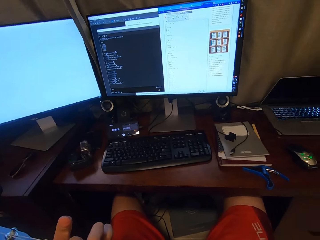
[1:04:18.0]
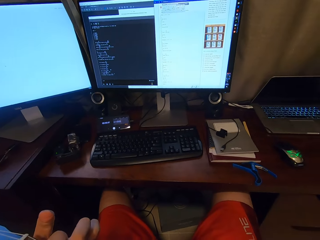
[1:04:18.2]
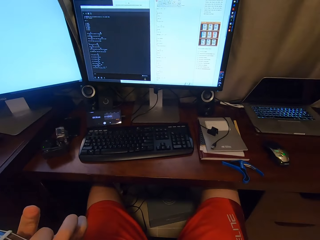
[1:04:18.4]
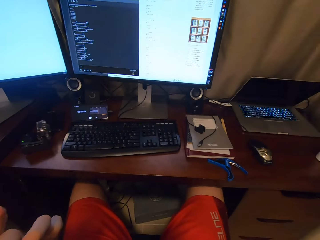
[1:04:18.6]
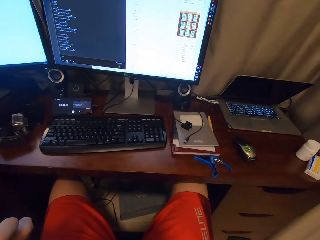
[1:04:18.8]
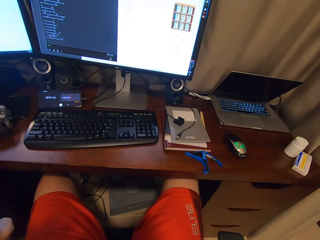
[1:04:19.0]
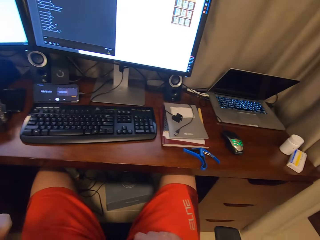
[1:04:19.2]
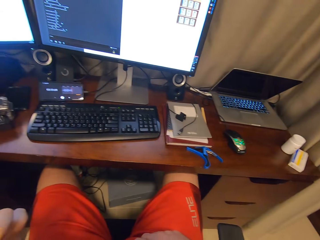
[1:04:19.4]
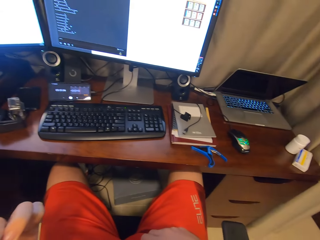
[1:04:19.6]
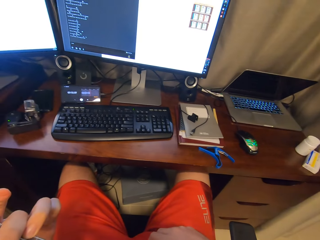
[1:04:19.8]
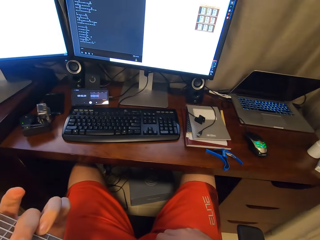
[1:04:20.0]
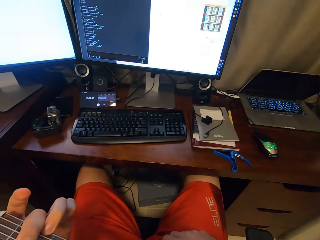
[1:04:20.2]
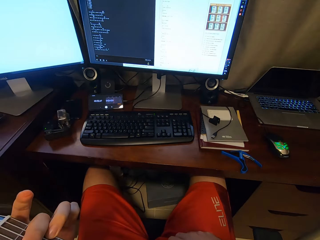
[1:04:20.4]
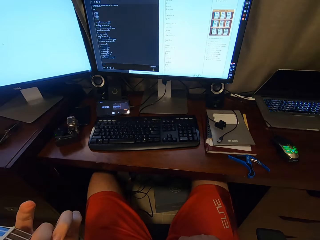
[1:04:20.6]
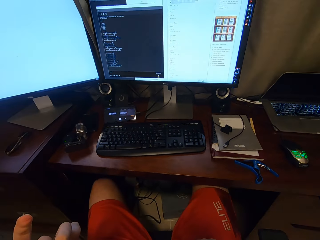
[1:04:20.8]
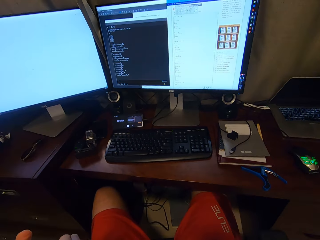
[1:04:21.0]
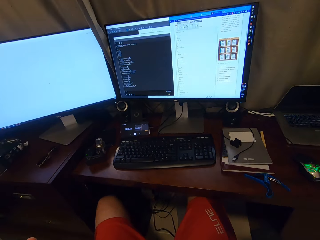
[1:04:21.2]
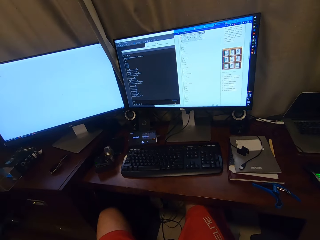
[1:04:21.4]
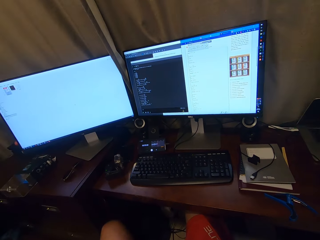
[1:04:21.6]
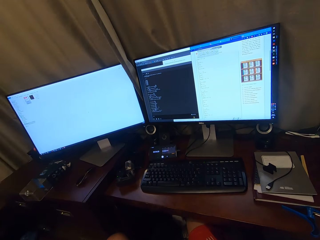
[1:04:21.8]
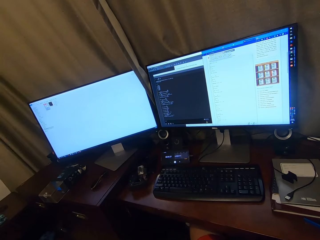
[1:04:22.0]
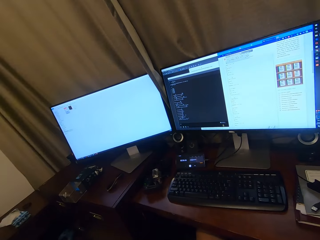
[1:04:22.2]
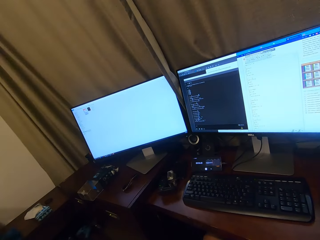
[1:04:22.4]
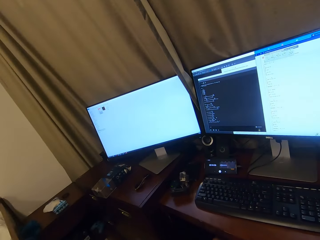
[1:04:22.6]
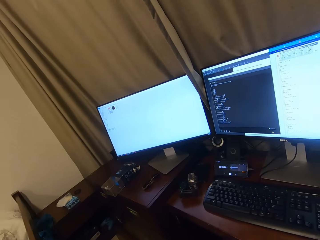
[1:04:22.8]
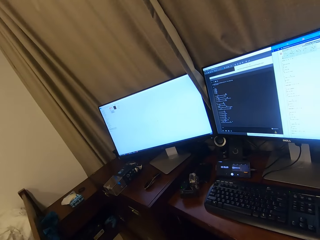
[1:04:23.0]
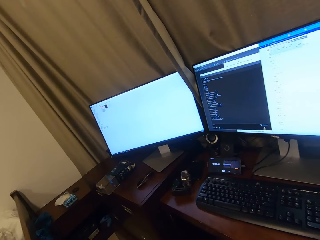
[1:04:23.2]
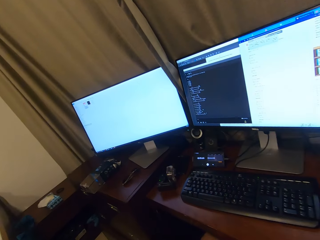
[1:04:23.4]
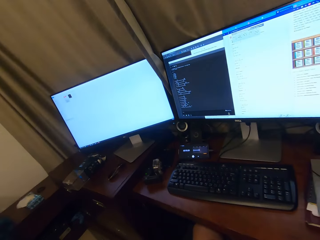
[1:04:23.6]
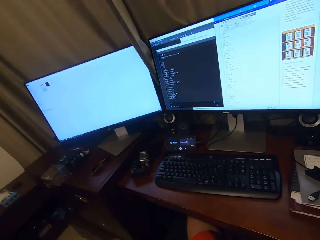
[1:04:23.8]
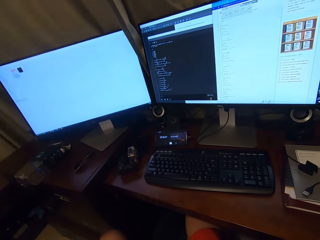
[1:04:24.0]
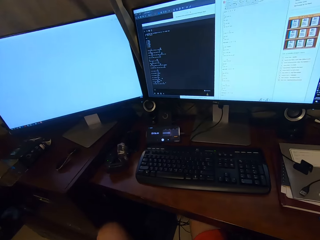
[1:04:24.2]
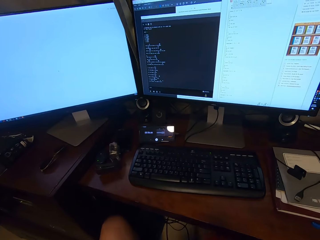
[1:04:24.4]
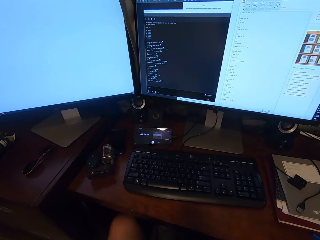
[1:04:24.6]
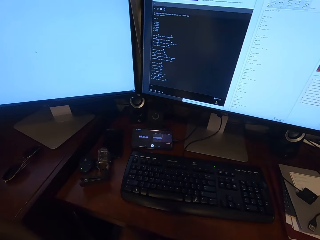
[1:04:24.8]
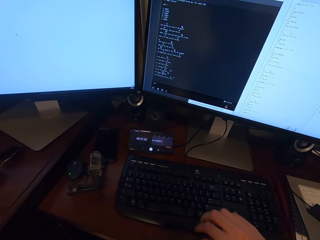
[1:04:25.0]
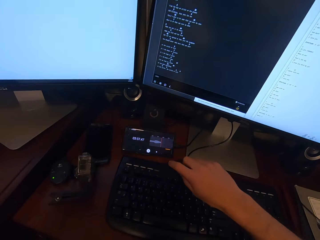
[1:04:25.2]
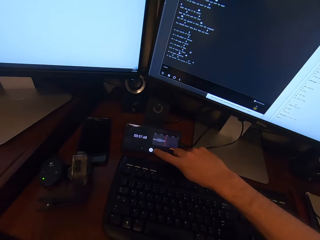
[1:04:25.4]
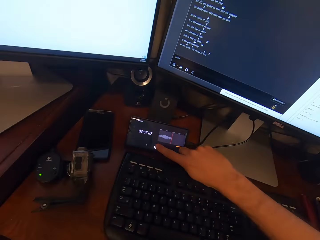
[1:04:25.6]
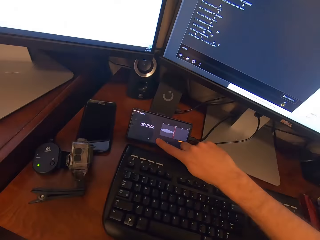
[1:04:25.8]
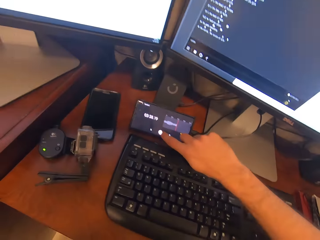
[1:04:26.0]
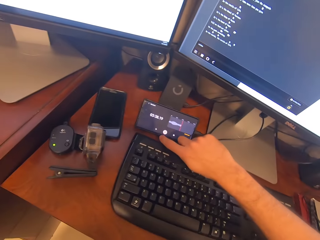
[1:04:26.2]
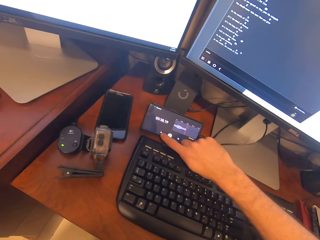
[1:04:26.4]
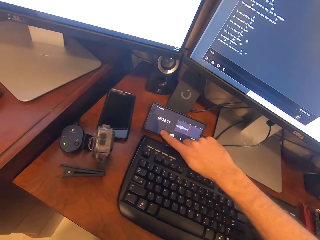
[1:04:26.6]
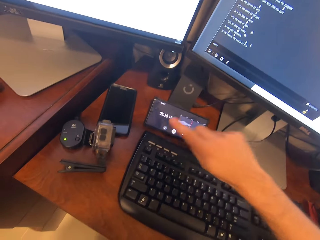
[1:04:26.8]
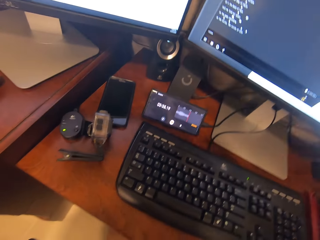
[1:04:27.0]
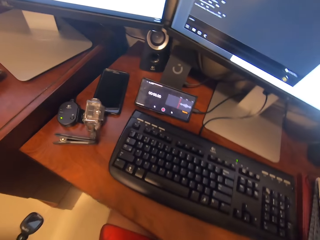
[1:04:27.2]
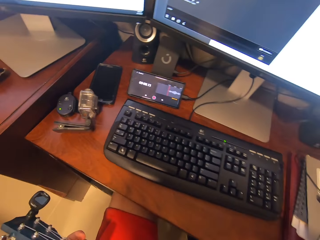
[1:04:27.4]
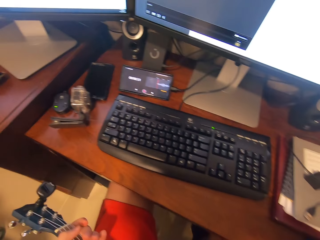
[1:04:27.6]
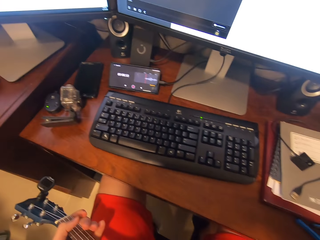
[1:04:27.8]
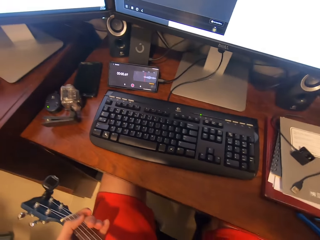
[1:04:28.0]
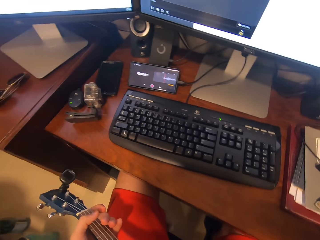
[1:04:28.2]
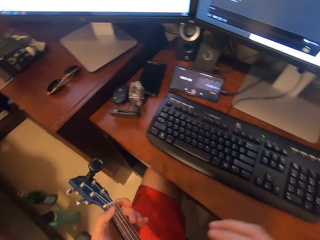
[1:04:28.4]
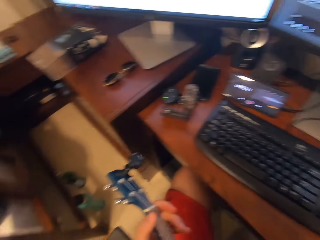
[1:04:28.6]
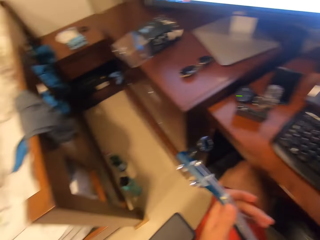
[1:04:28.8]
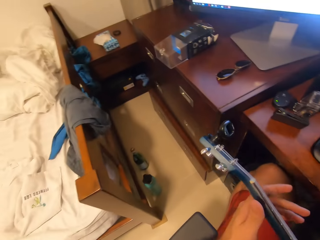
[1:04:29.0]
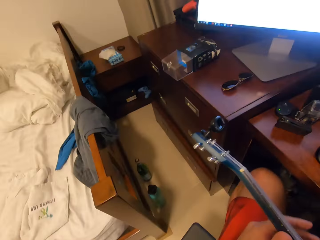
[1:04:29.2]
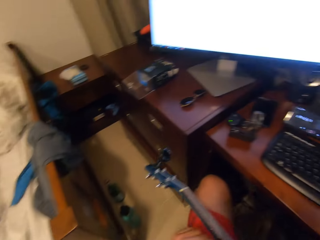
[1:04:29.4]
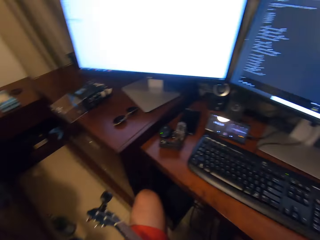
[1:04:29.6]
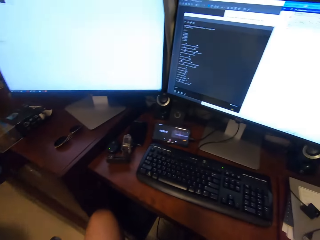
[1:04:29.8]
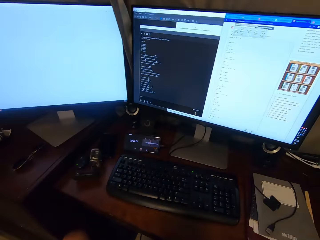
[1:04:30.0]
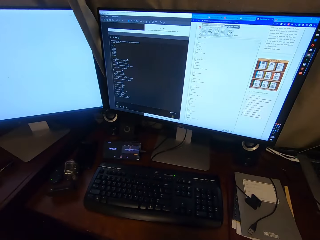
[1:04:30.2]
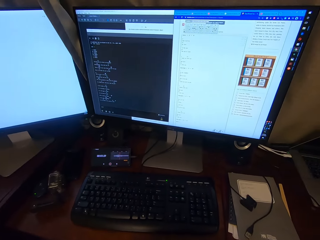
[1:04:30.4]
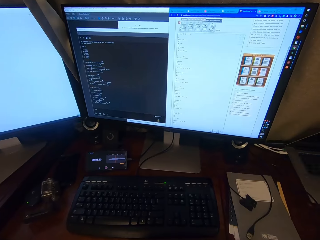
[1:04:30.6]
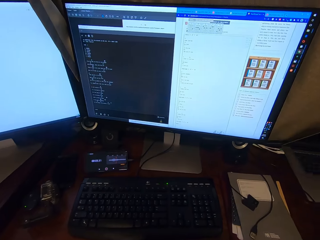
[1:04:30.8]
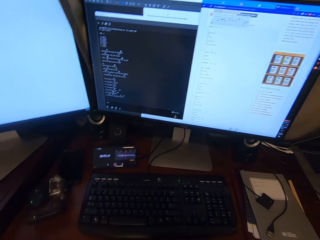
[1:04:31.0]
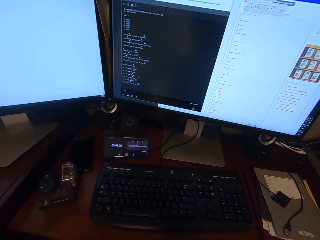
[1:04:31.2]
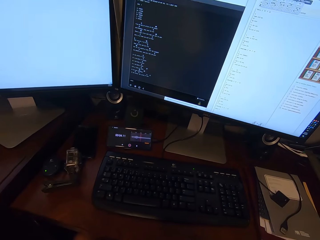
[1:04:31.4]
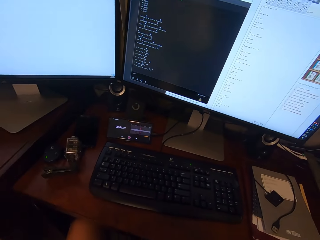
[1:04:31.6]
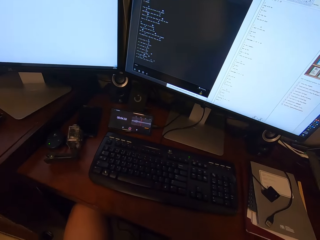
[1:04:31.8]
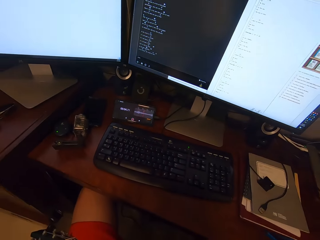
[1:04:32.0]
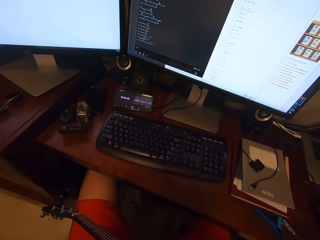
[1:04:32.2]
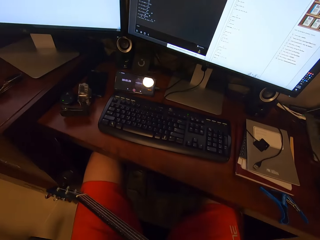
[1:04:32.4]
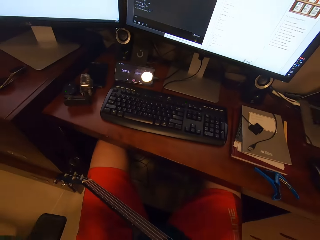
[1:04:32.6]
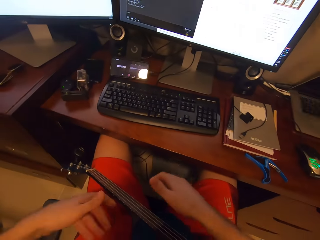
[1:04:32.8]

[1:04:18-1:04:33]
The camera wearer operates the phone on the table. They are stopping the timer on the phone. They look around the house. They stare on the computer screen.

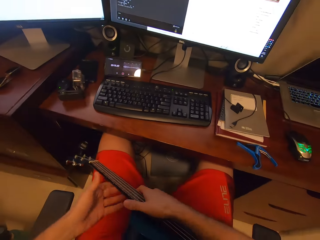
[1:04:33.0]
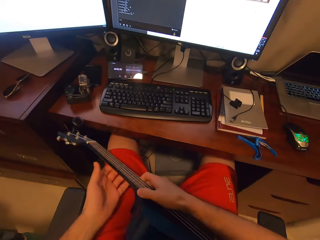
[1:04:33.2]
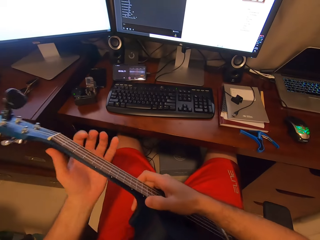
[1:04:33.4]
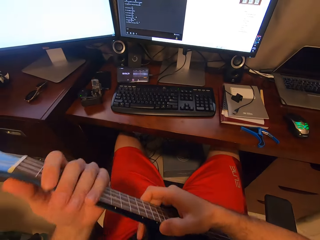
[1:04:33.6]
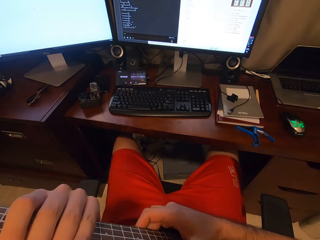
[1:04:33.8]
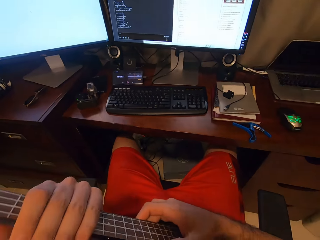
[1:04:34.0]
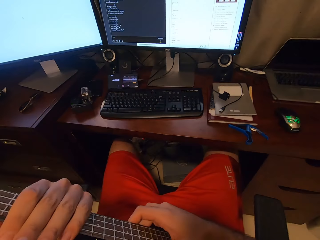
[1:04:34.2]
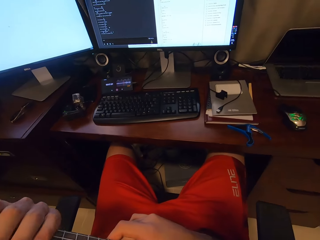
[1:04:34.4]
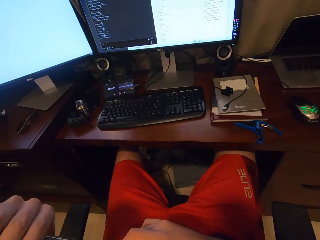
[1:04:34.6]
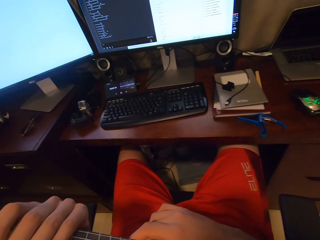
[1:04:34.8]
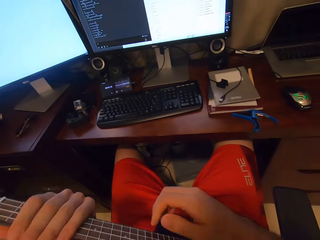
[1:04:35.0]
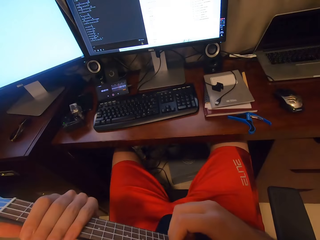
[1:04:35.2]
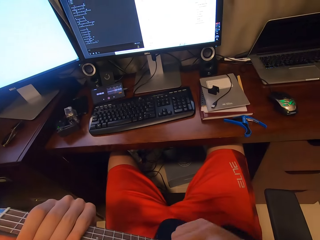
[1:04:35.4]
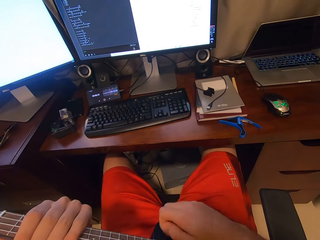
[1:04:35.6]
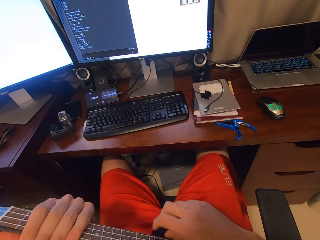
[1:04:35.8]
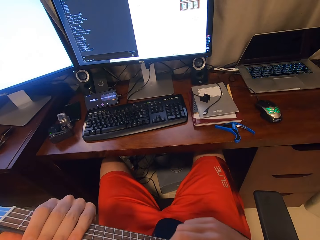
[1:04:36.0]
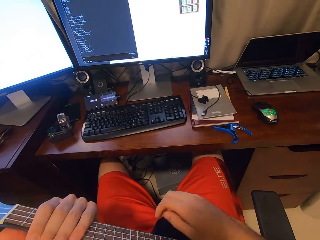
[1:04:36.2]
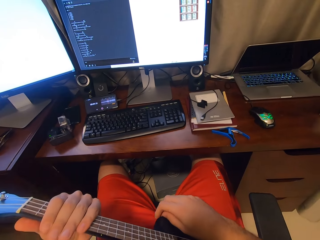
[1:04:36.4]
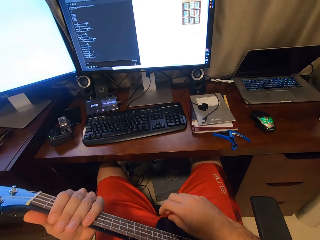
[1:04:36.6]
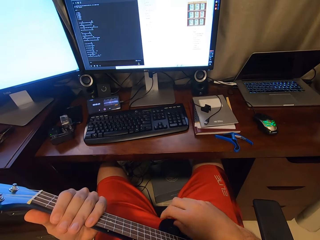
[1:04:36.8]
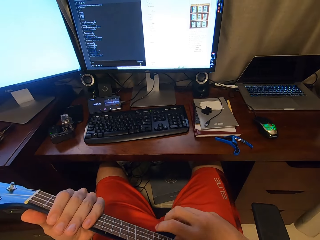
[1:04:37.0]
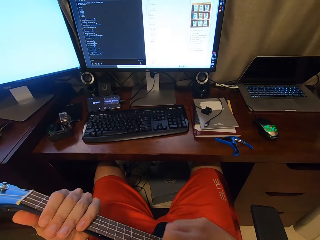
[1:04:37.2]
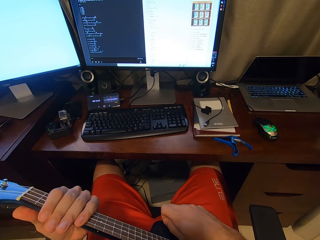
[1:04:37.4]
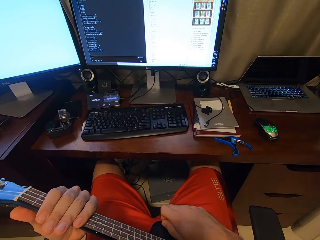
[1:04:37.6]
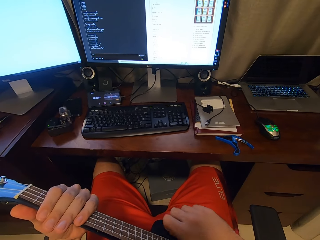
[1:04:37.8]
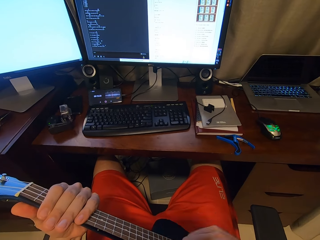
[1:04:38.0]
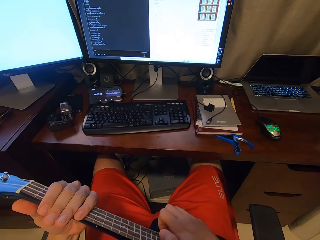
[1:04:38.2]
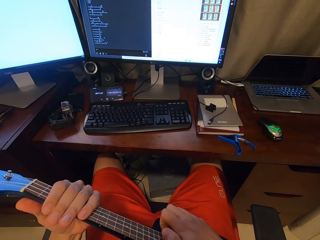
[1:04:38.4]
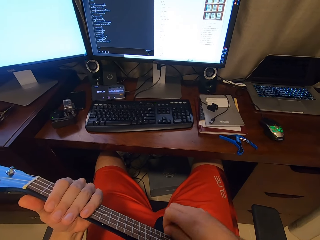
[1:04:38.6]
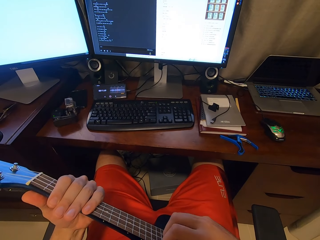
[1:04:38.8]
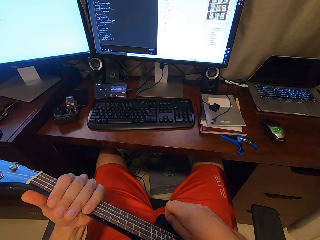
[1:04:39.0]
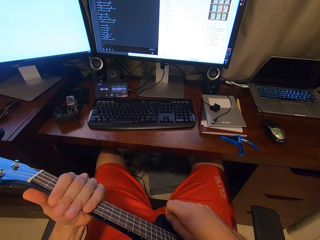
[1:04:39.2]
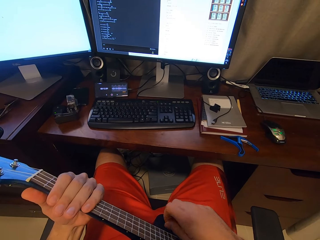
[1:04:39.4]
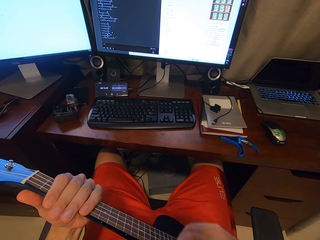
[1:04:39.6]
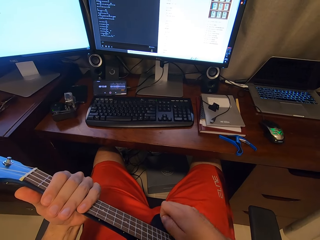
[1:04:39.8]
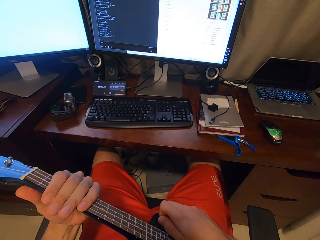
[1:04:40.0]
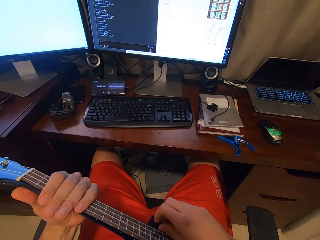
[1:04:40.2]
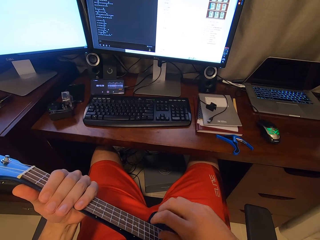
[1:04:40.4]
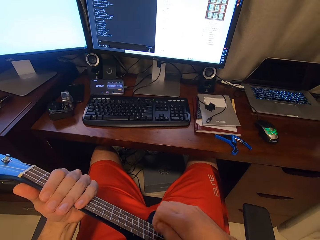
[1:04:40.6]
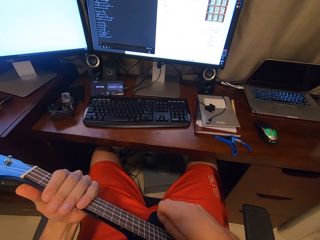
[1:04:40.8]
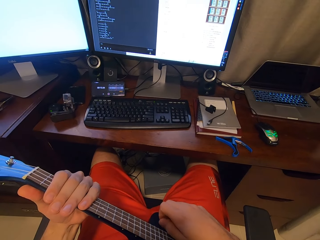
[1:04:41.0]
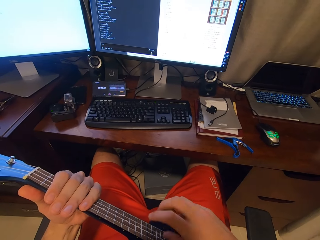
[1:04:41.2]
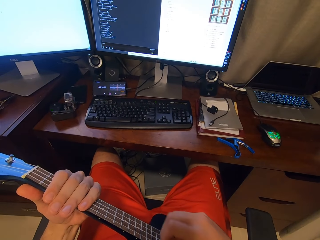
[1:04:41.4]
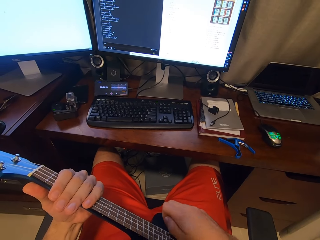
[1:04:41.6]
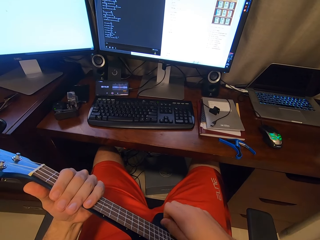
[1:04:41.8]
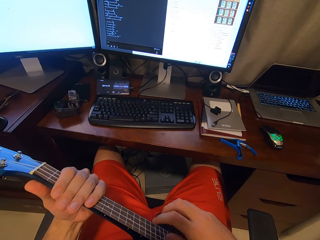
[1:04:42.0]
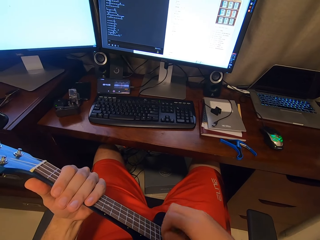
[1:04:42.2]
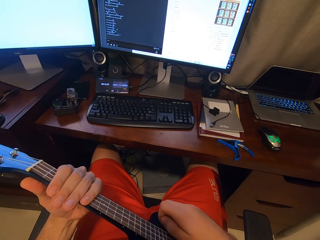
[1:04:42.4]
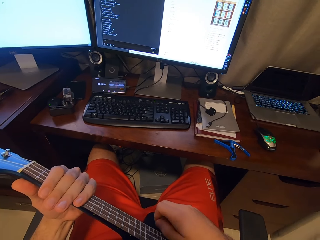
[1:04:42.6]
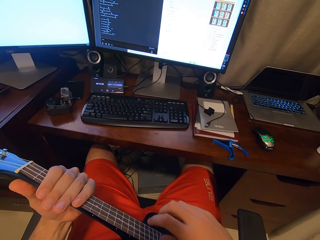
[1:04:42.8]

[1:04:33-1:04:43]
The camera wearer holds up the guitar. They play the guitar.
